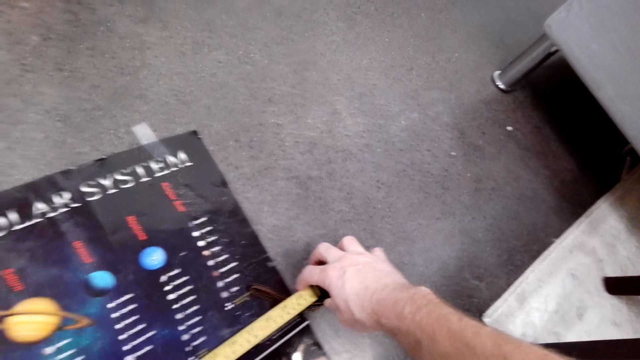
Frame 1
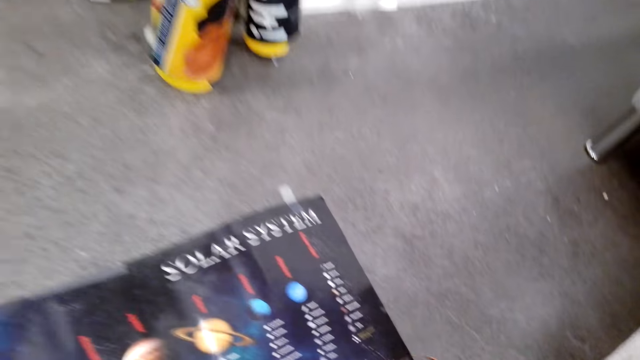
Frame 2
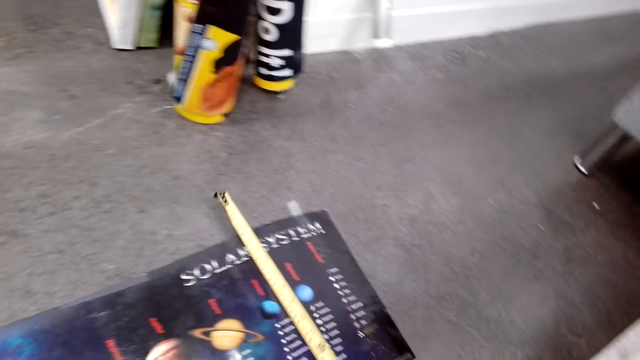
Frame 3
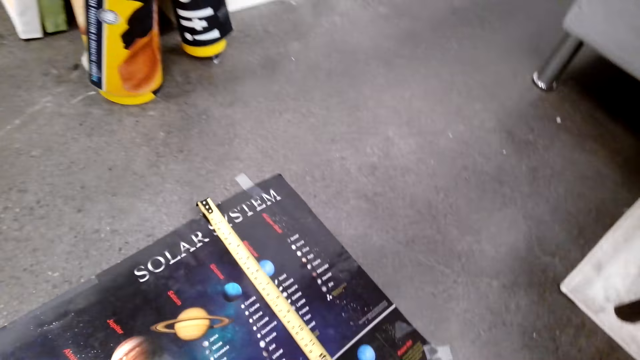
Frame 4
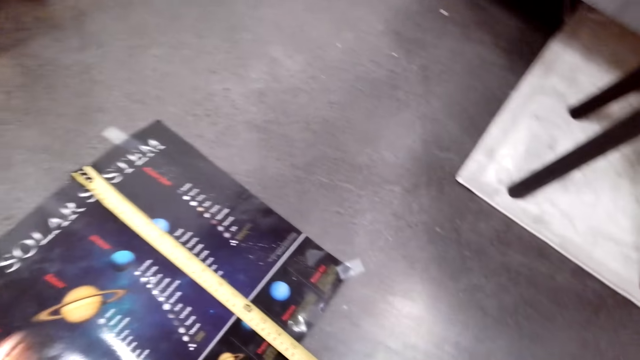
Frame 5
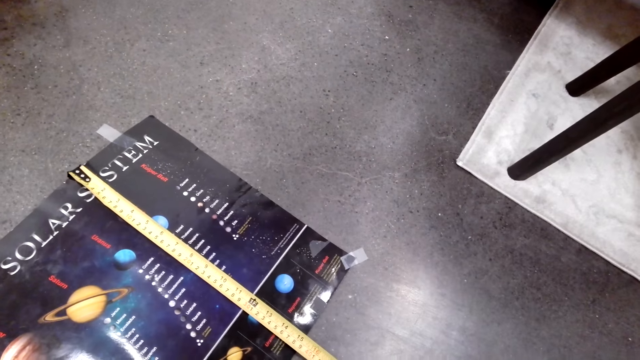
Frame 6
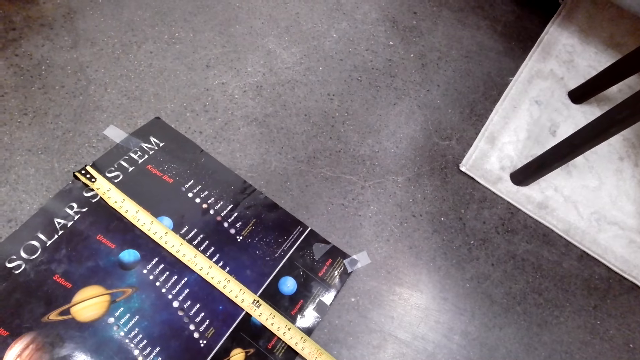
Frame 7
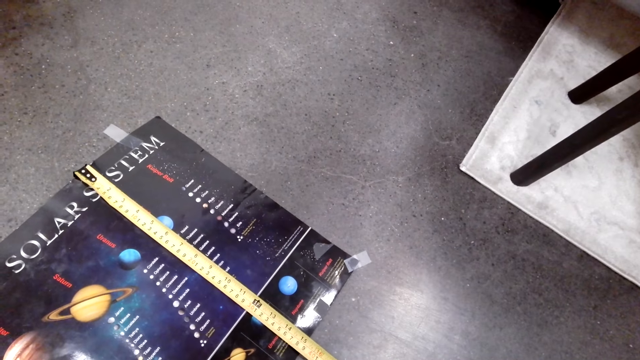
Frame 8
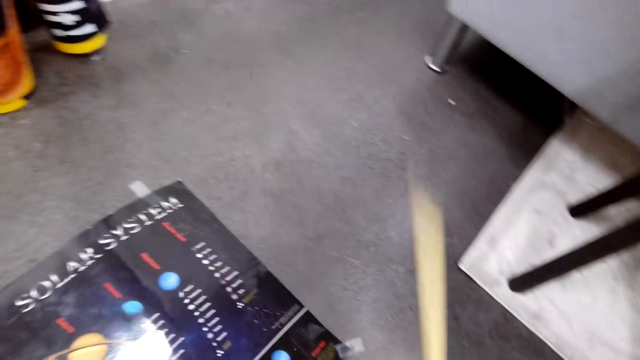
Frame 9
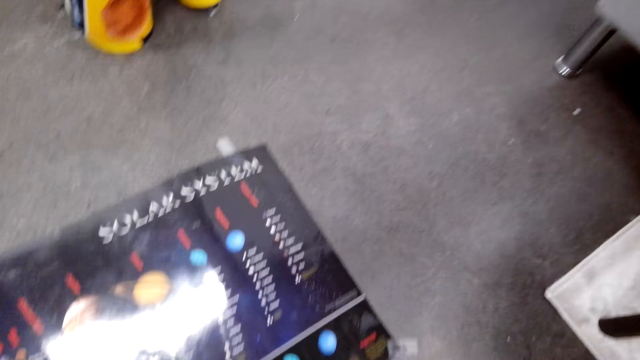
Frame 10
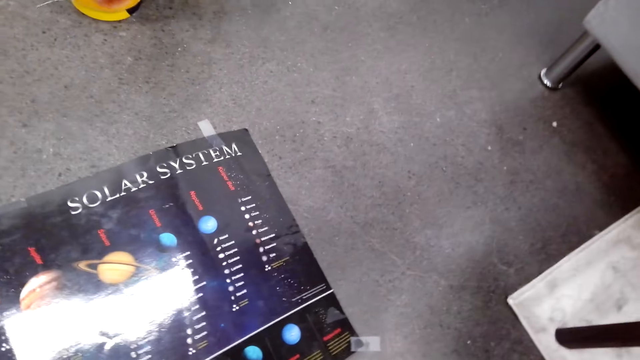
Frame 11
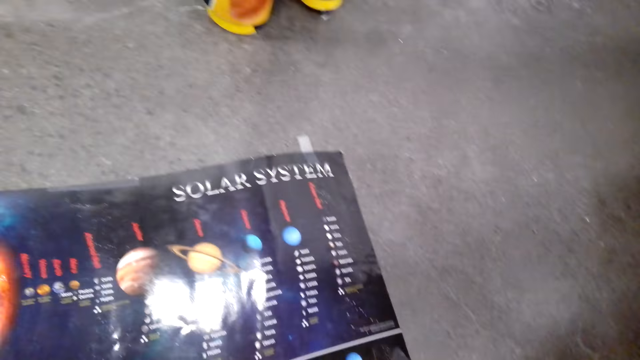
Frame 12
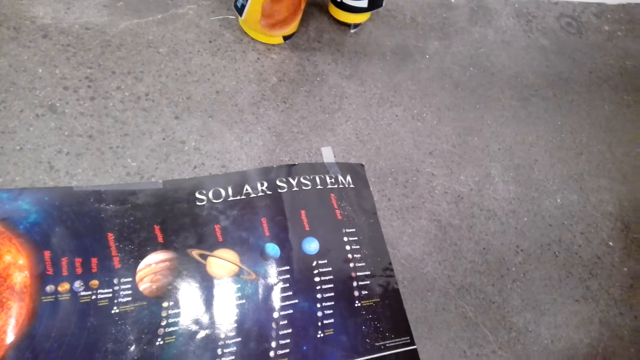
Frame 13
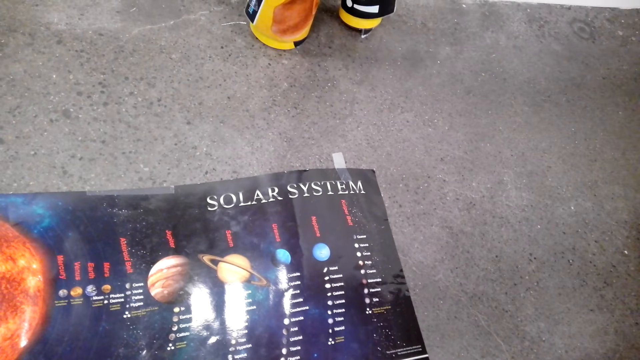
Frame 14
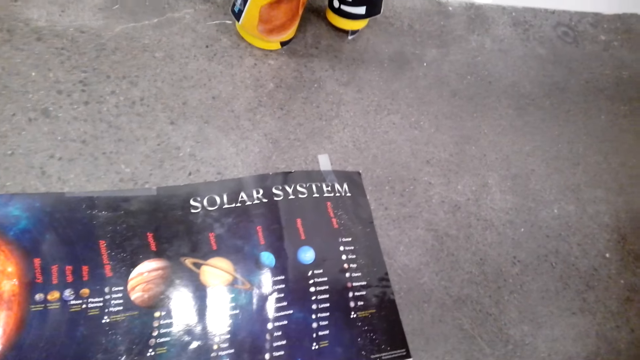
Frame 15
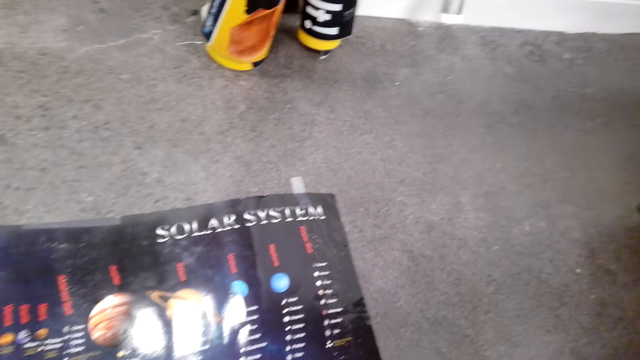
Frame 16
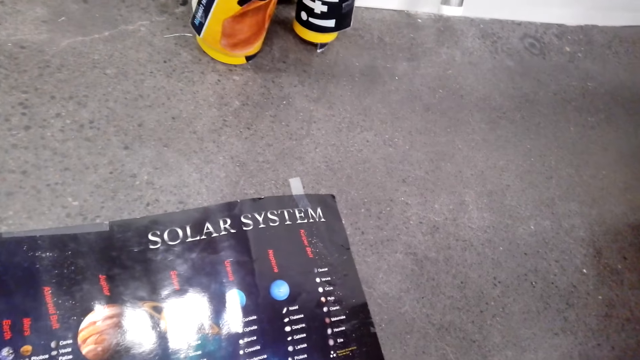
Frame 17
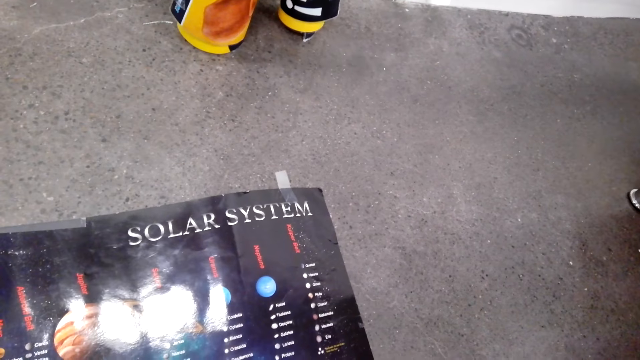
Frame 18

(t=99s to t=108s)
The camera wearer moves a tape measure. They measure the paper with the tape measure. They look around.

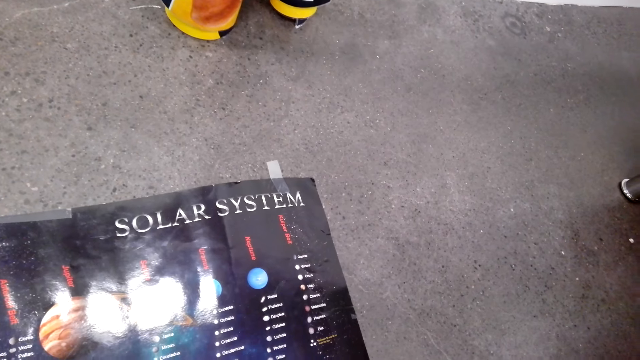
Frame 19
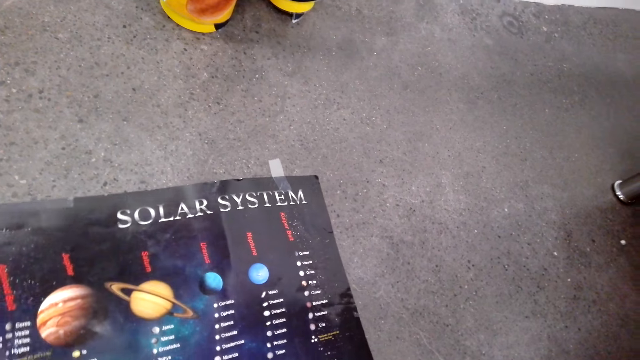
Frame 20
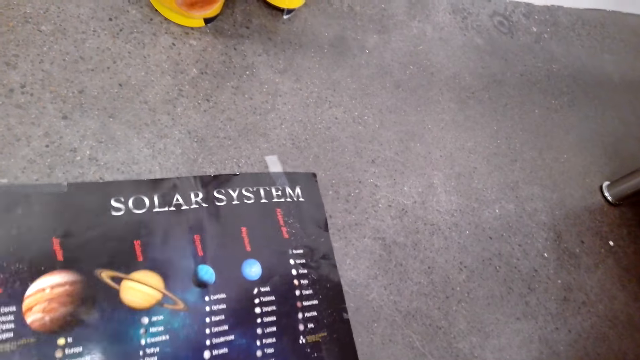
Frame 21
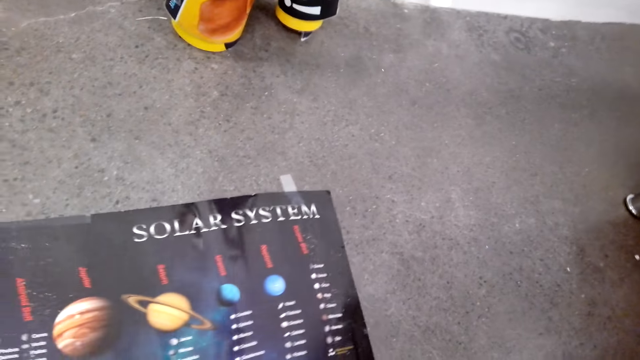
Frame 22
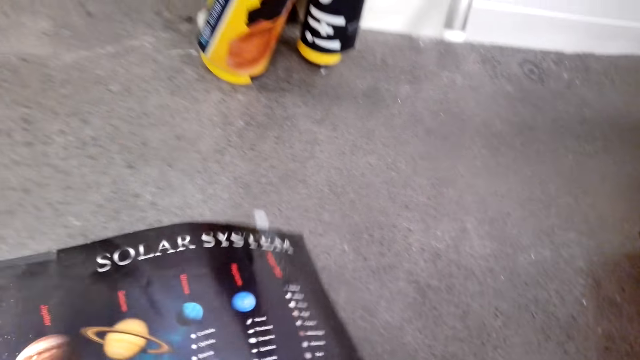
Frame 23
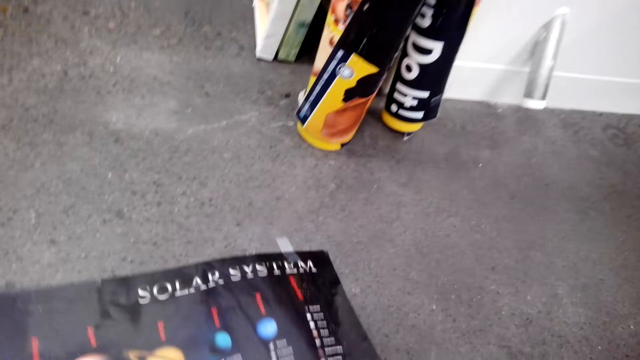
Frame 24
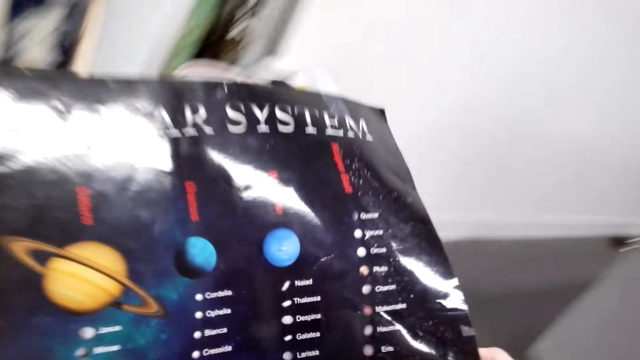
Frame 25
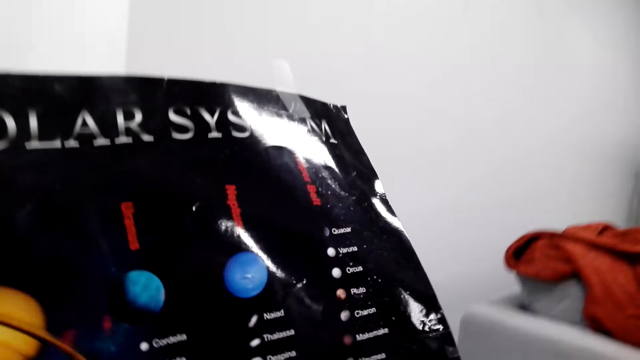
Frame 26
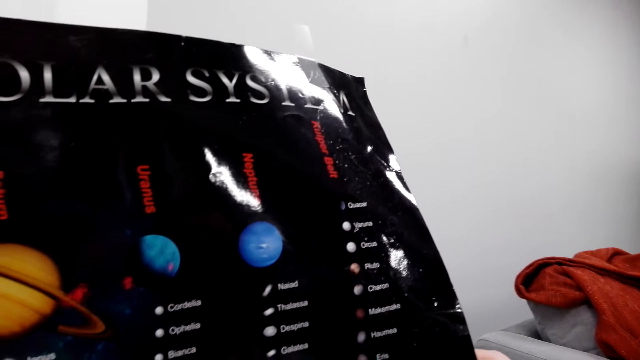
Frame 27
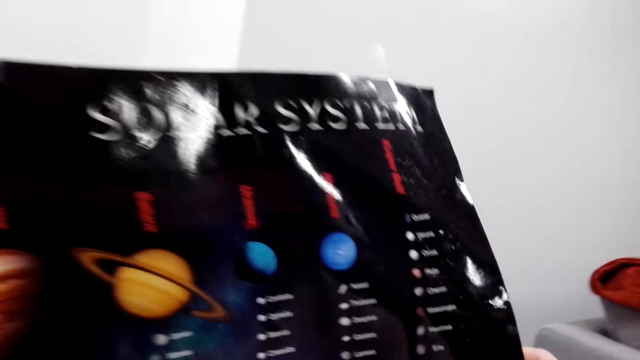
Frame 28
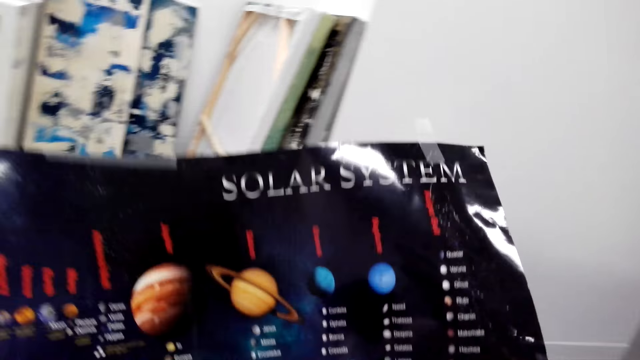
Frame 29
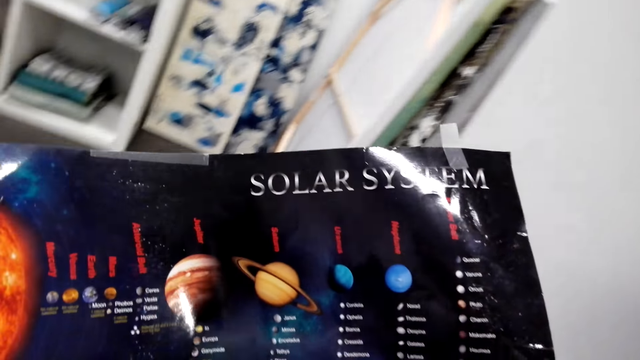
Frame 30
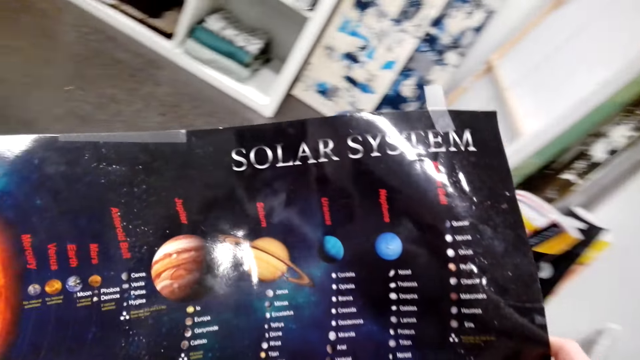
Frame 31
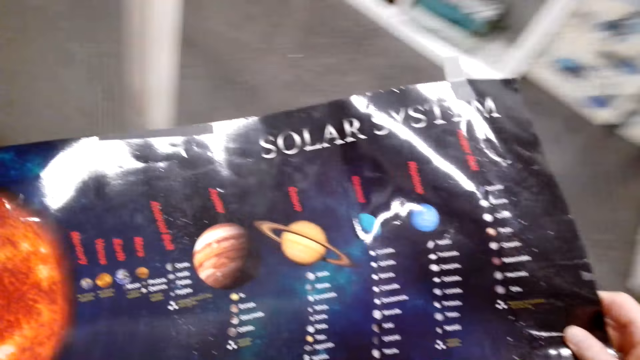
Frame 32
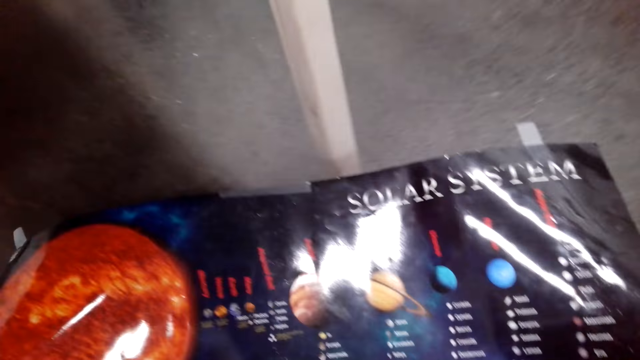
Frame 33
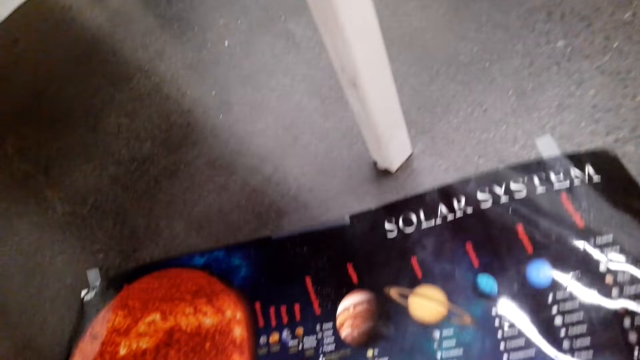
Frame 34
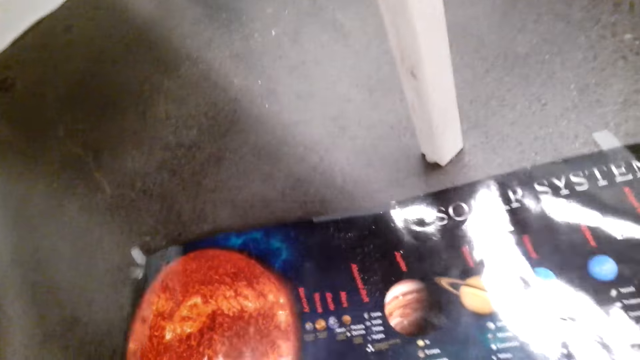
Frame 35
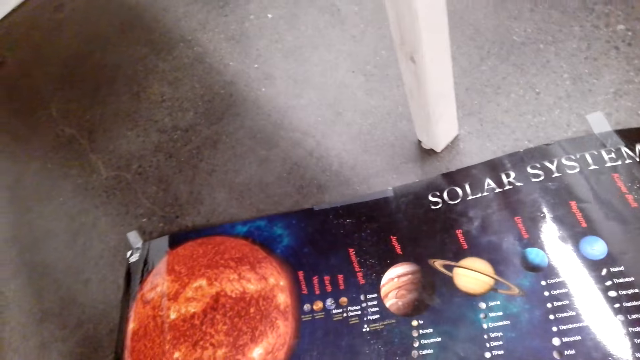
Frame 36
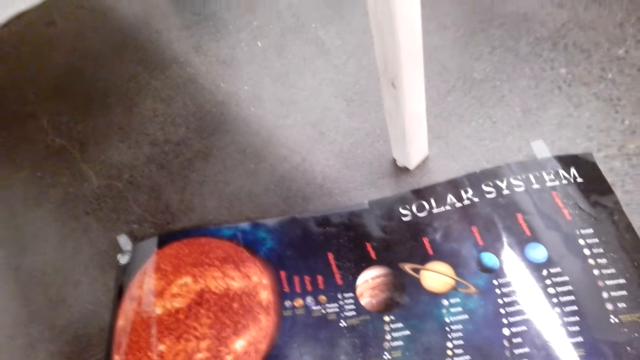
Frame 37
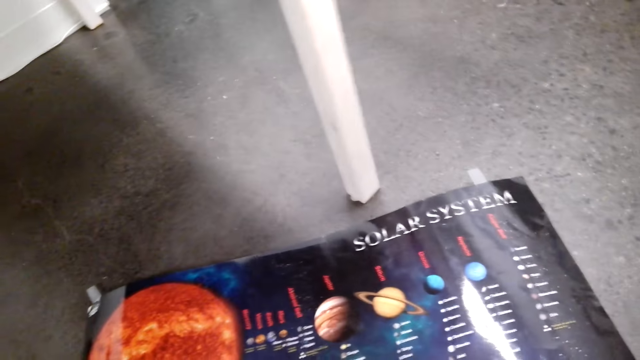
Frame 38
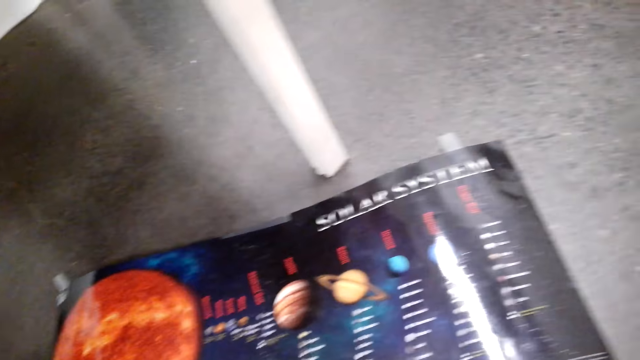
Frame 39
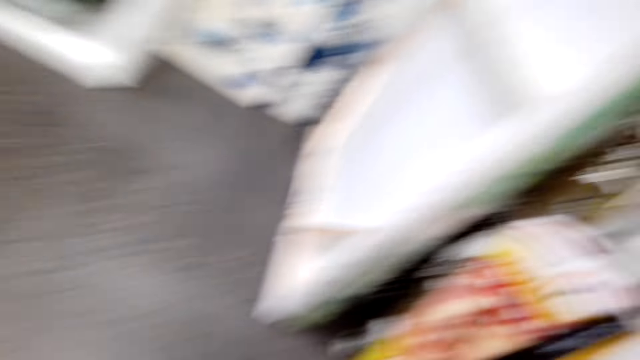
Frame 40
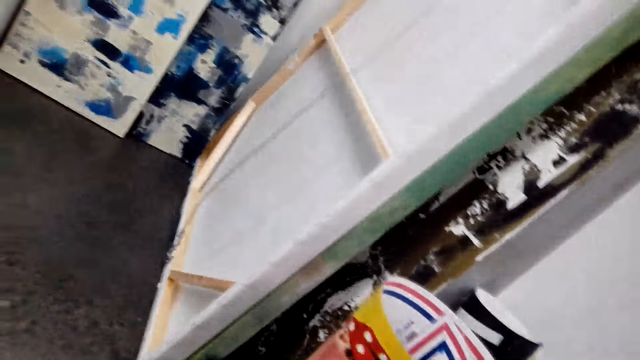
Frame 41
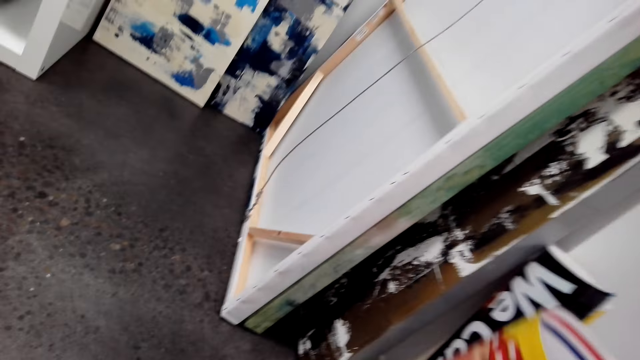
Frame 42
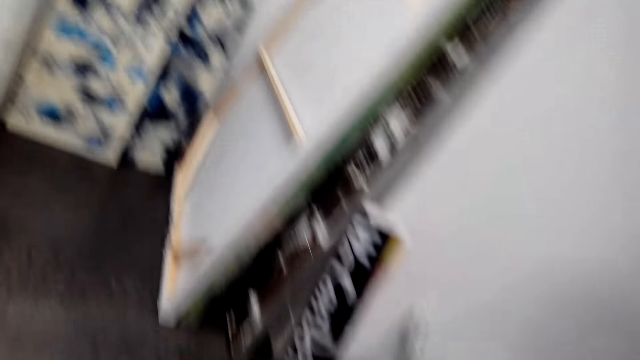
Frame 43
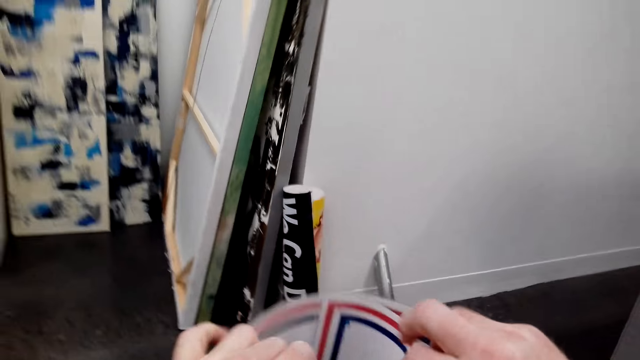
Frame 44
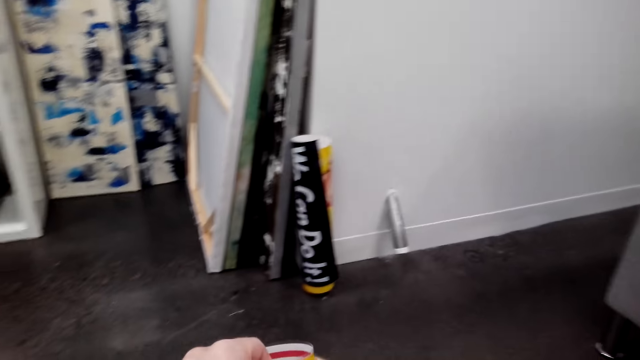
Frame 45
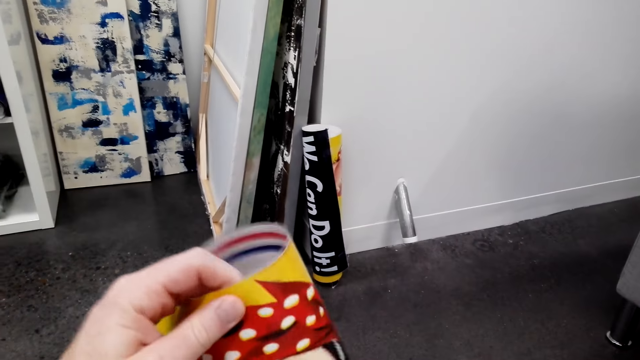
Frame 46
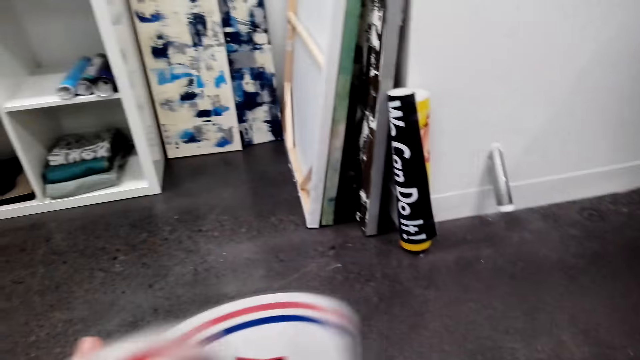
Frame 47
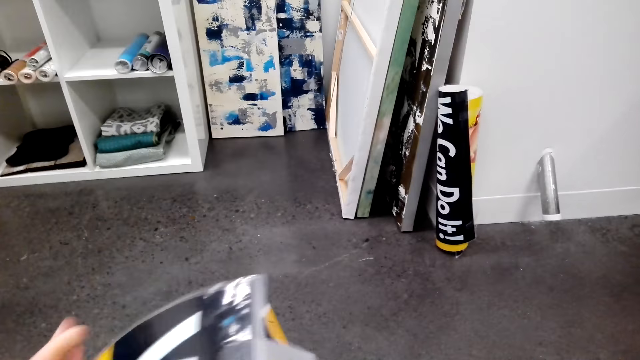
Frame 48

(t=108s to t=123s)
The camera wearer picks up the paper on the floor. They look at the paper. They move around the room. They place the wallpaper on the floor. They look at the paper. They look around the room. They pick up the paper on the floor. They move around. They stretch the paper. They unfold the wallpaper.
